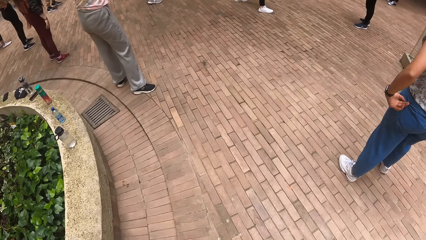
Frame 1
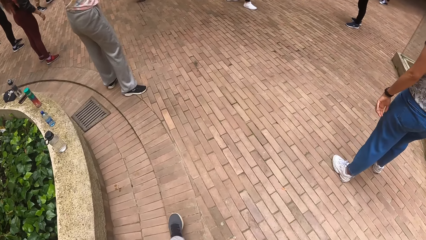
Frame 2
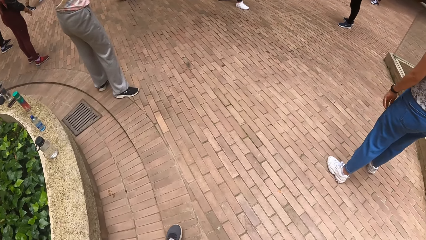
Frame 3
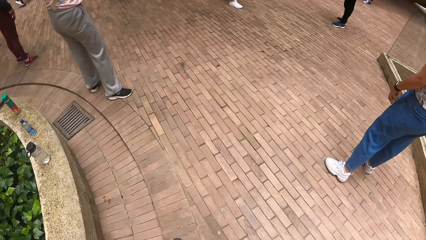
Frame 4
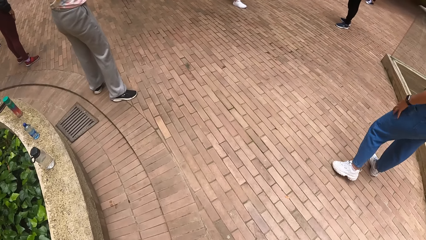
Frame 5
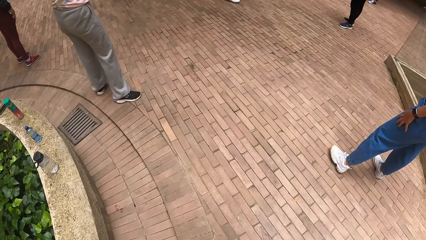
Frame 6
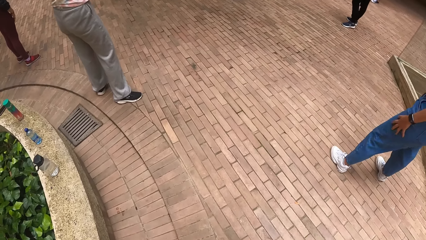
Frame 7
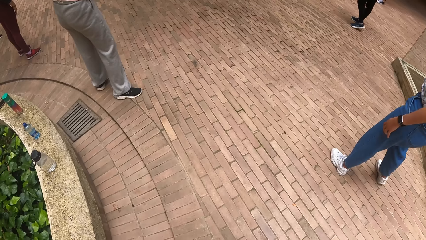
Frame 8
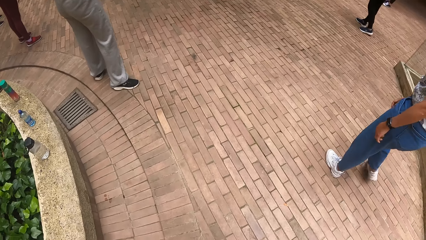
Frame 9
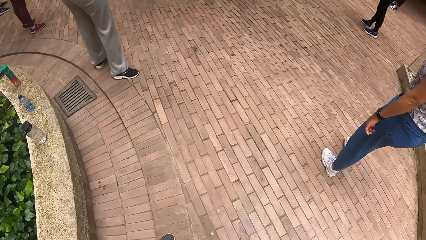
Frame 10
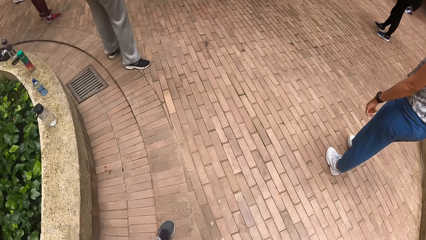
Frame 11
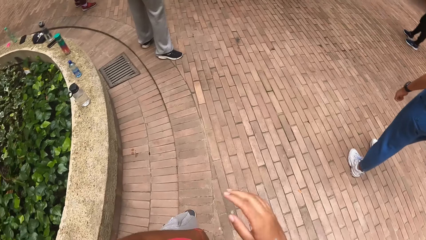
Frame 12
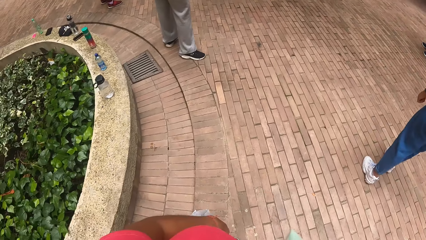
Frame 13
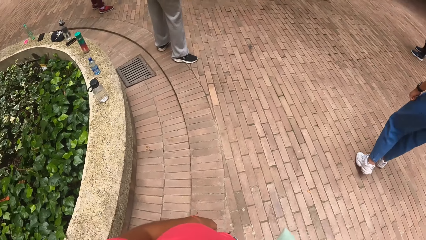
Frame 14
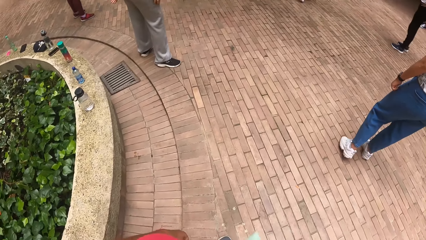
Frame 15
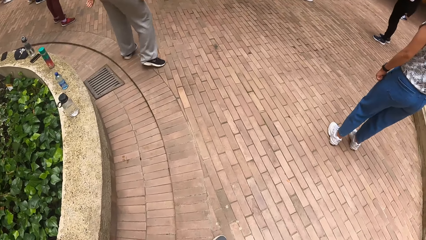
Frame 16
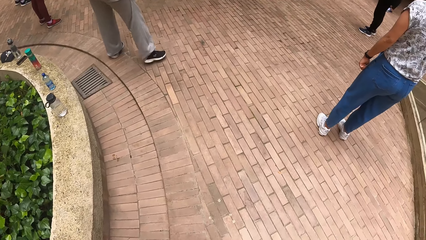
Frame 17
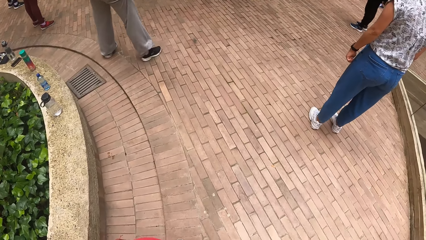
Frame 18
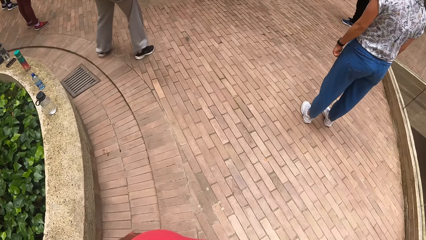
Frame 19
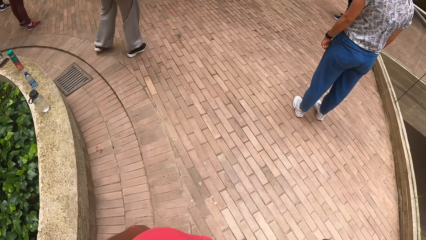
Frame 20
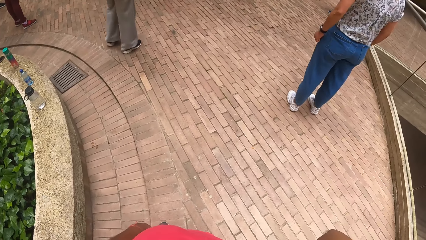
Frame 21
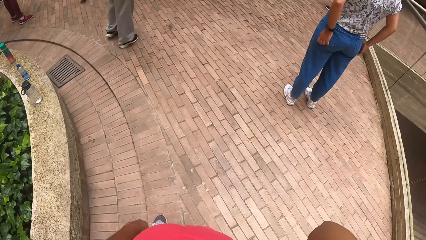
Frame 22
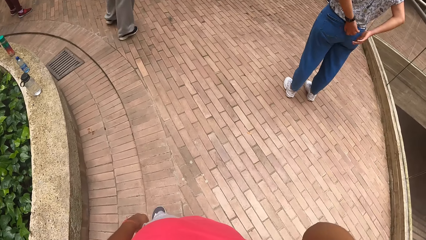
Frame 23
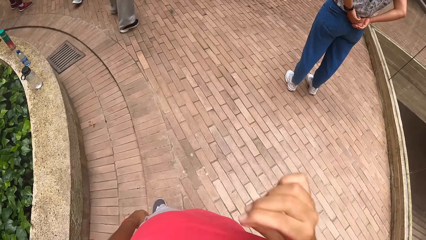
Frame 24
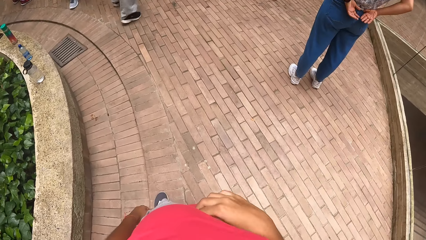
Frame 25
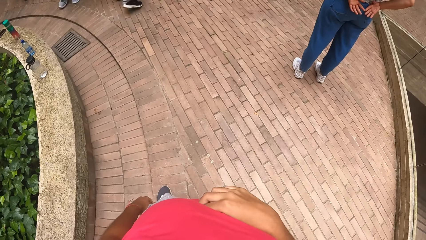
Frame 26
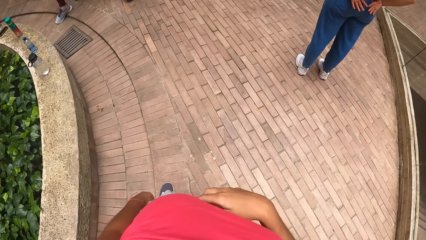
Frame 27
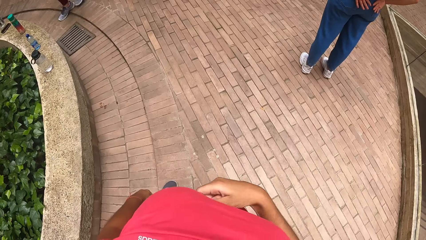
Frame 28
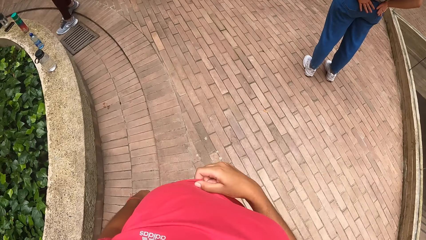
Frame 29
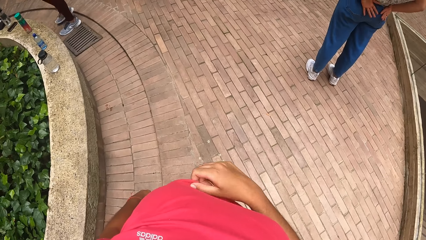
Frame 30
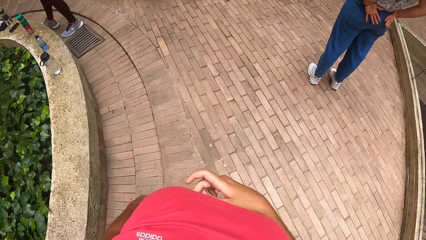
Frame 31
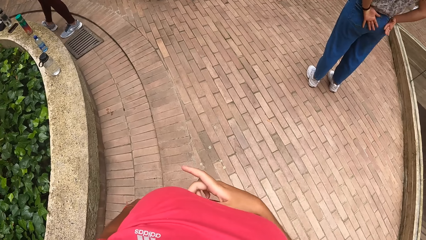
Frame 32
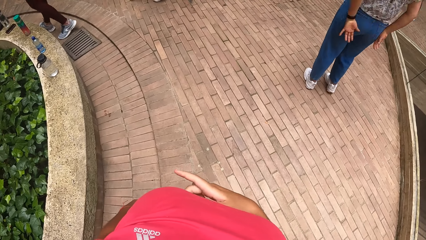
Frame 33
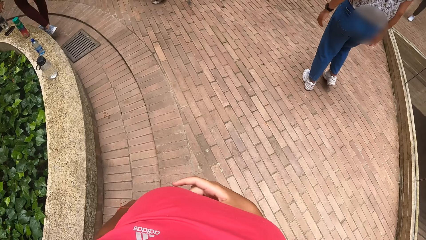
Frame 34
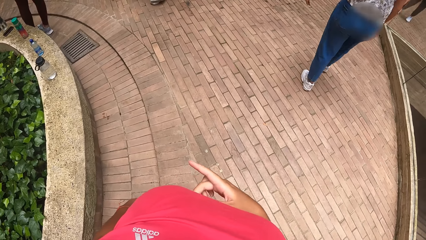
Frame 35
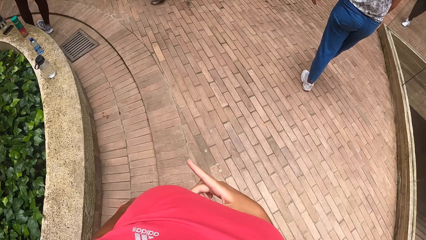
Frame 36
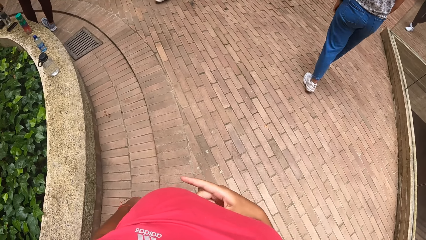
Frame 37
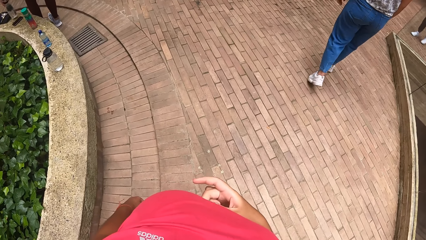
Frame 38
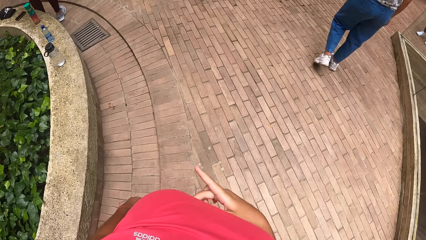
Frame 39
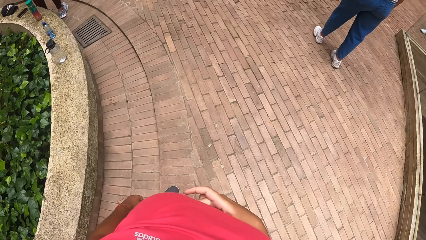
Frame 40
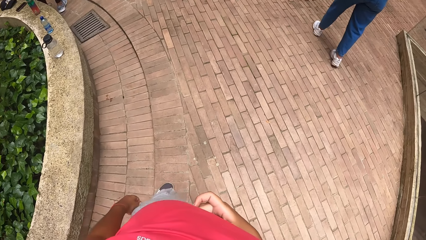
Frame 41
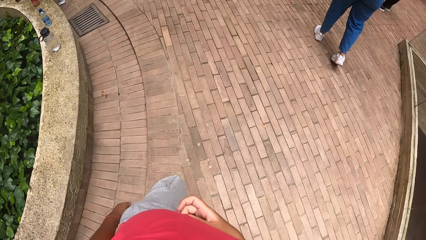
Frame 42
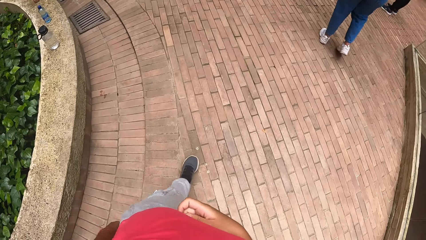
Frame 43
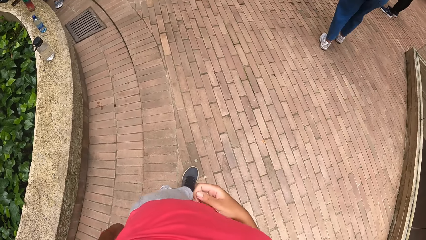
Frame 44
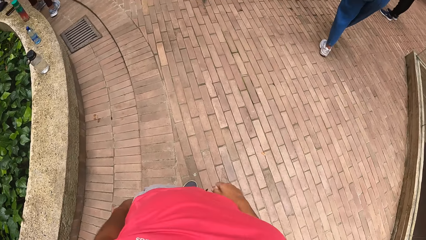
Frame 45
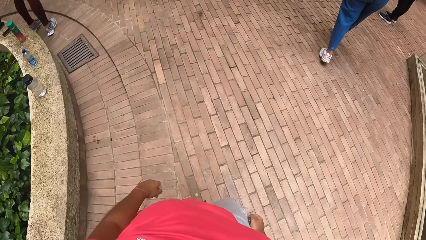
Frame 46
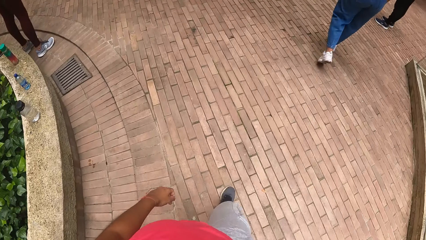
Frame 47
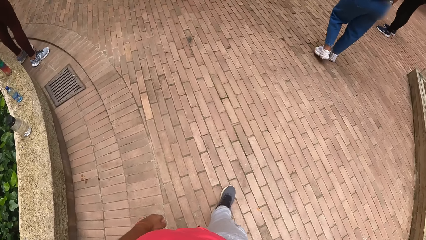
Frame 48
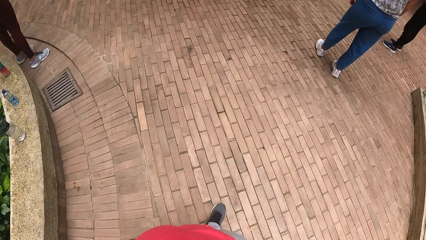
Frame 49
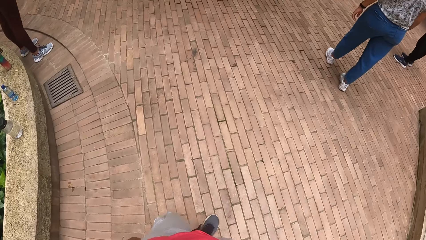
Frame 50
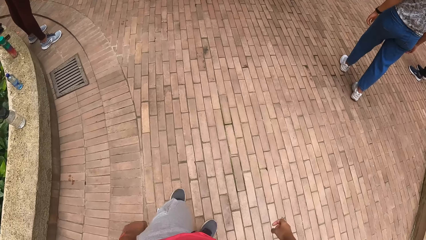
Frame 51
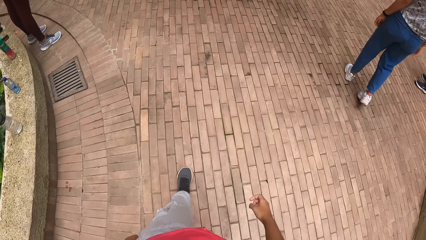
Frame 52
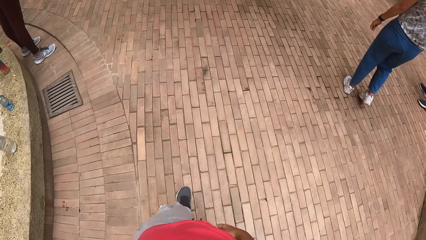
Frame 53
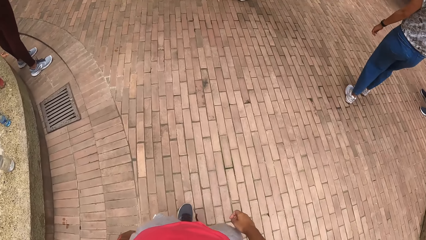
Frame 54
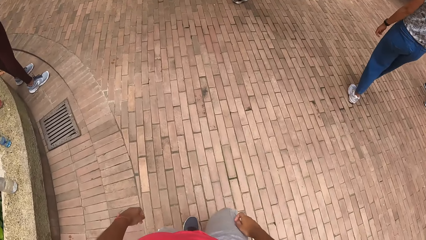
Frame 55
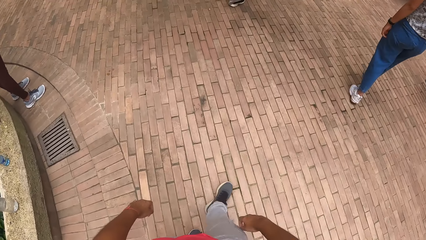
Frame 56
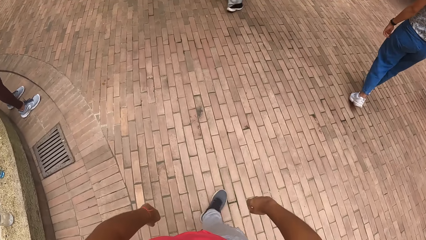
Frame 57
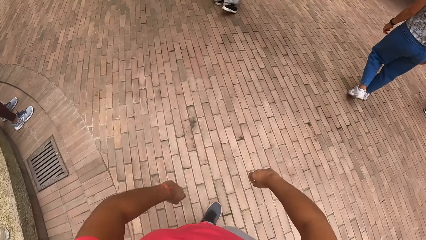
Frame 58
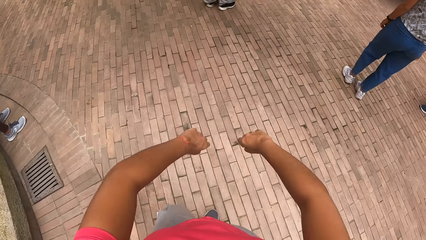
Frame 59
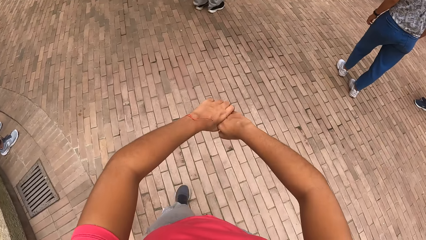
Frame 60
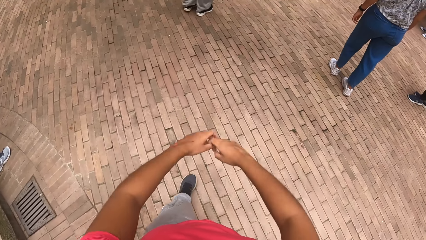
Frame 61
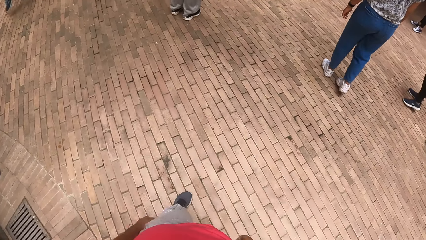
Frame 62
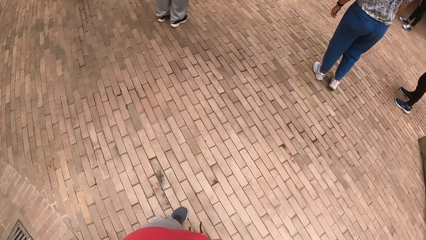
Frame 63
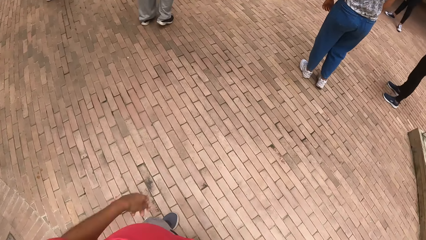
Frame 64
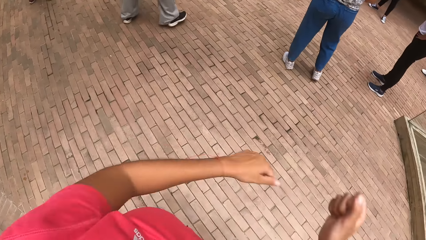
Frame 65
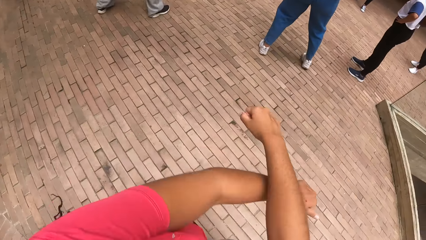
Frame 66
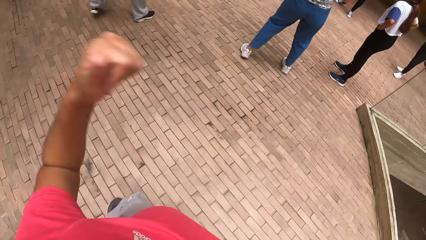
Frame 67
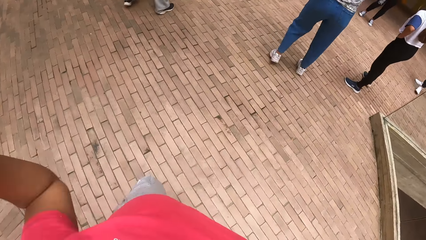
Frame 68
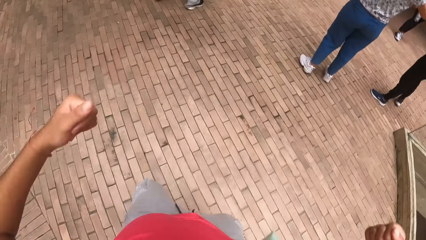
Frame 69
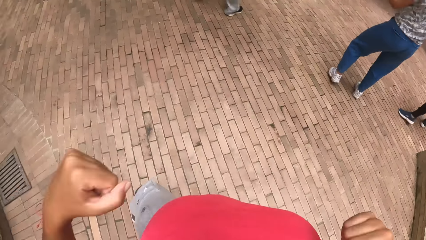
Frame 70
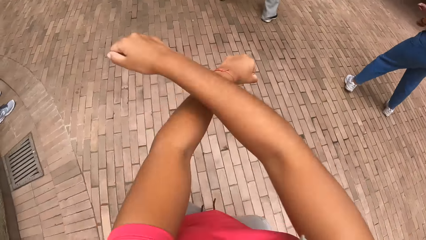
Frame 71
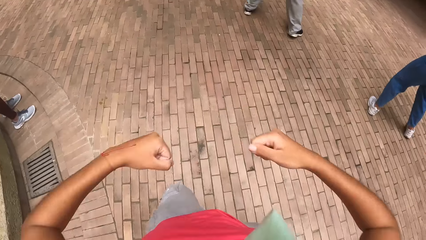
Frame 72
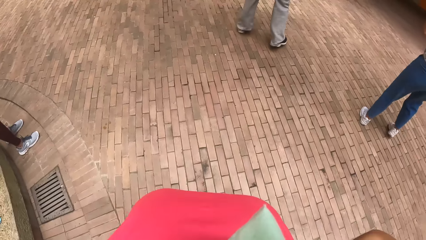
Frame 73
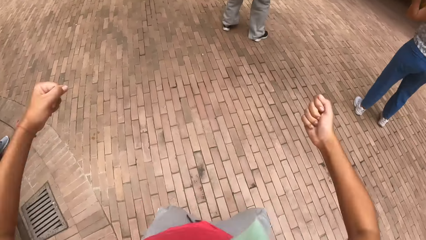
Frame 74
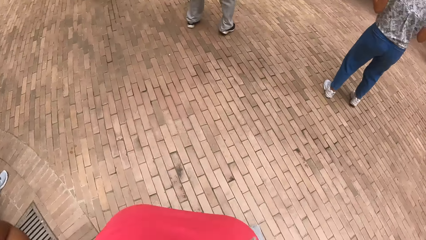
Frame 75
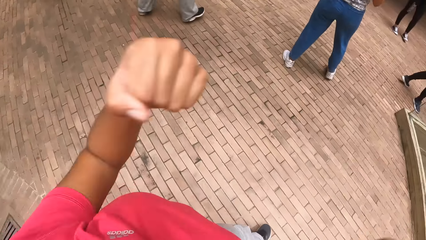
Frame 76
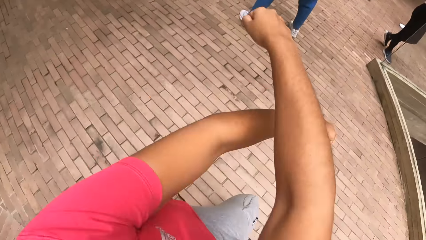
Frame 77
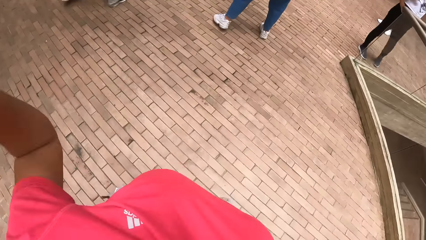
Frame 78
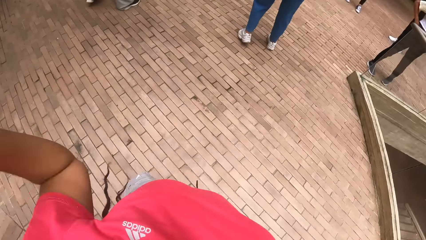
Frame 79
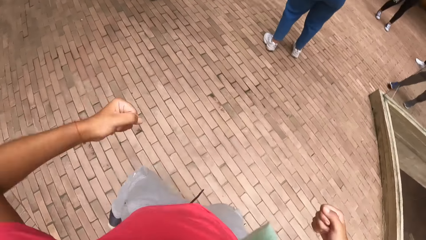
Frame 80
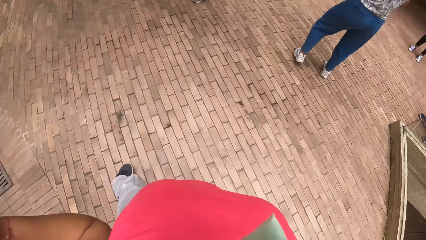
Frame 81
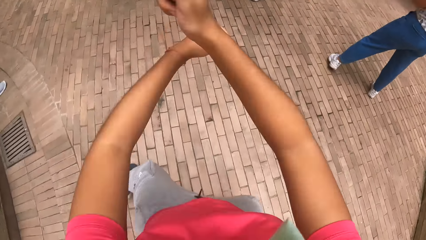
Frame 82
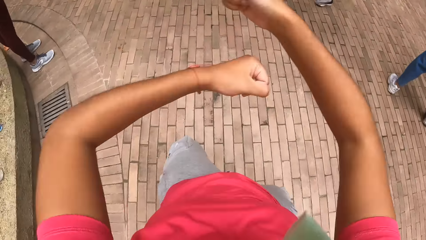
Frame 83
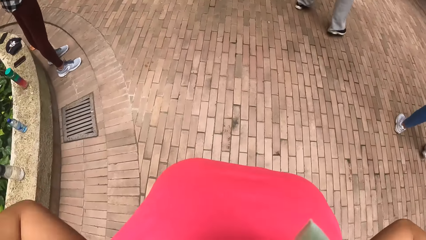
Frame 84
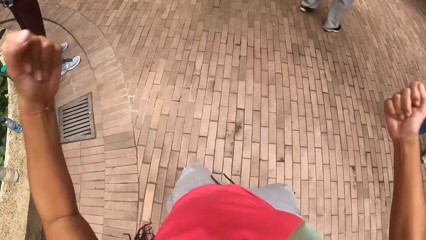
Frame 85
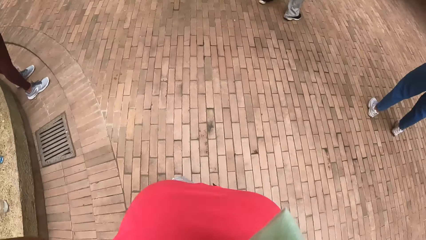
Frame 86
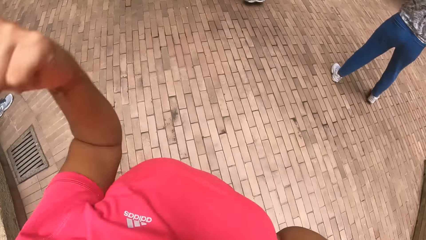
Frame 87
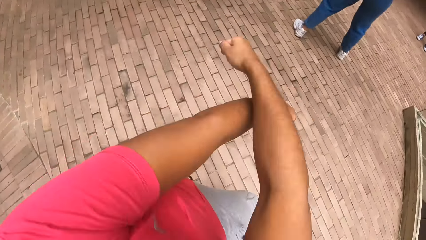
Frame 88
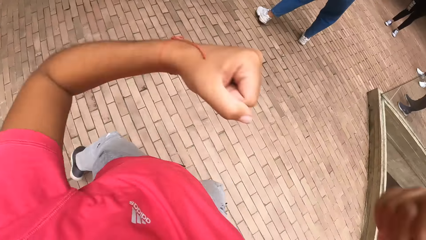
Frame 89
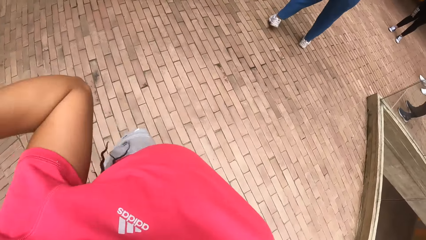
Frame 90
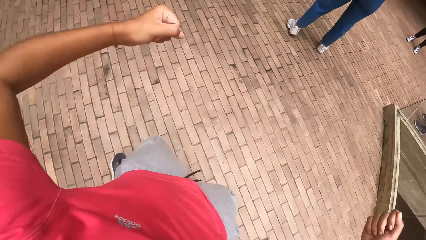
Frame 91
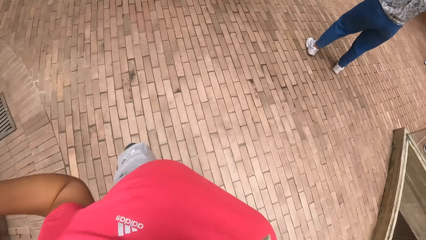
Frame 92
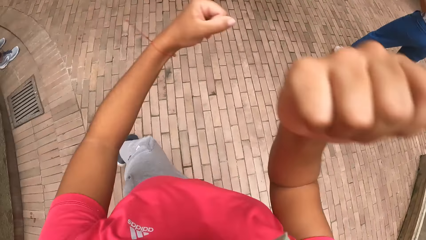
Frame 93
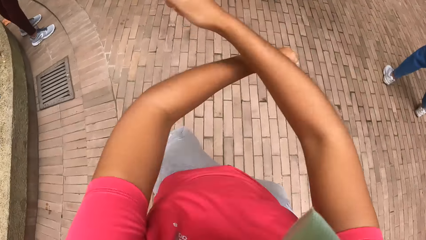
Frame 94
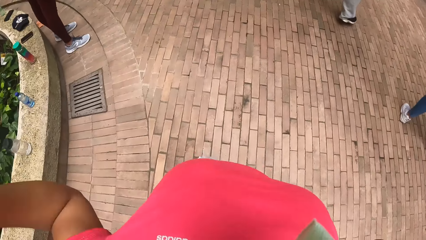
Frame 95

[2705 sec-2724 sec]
The camera wearer pulls back her hair with her hand. She exercises her body. She moves her hands. She dances.
